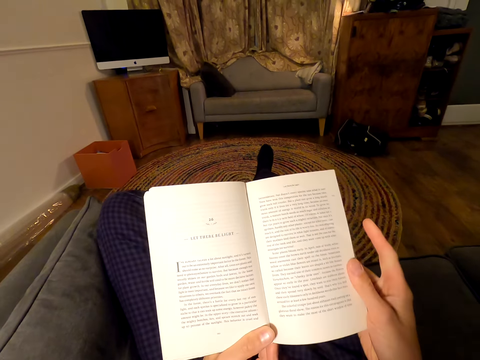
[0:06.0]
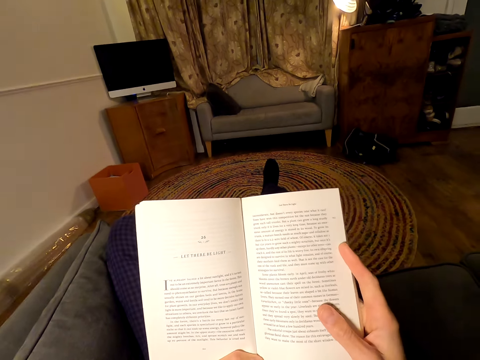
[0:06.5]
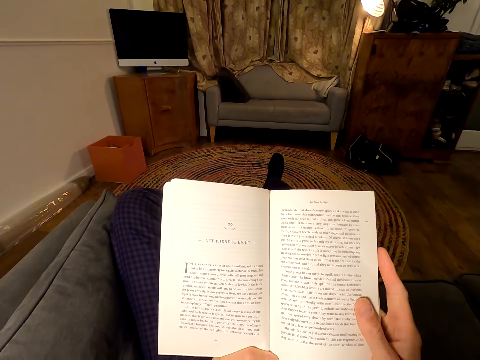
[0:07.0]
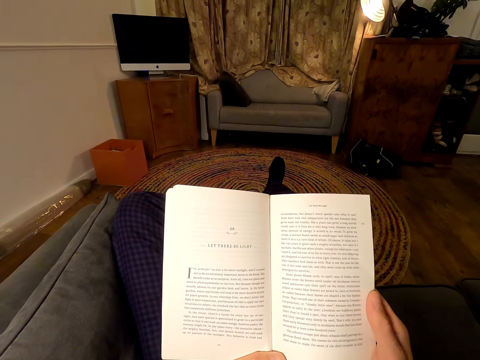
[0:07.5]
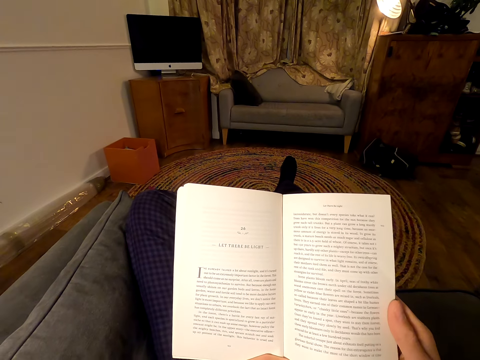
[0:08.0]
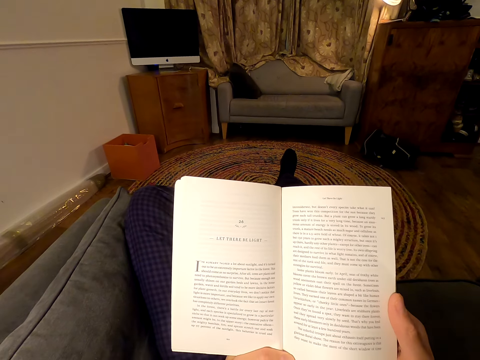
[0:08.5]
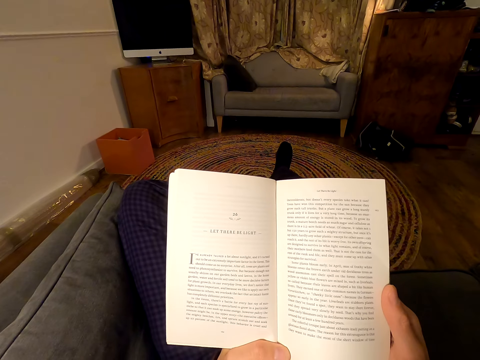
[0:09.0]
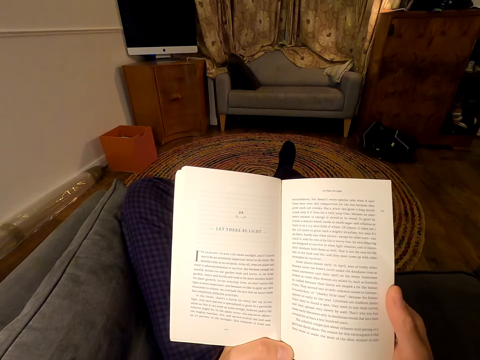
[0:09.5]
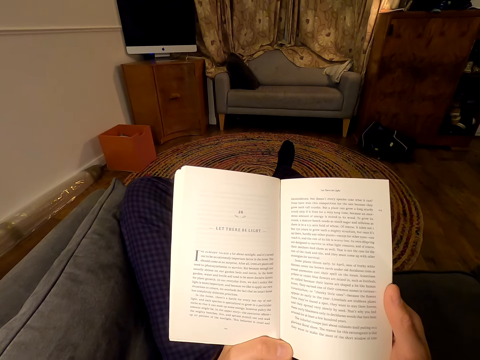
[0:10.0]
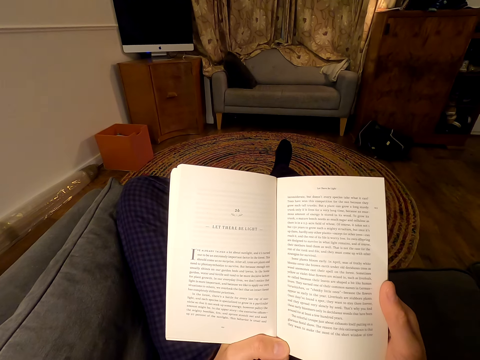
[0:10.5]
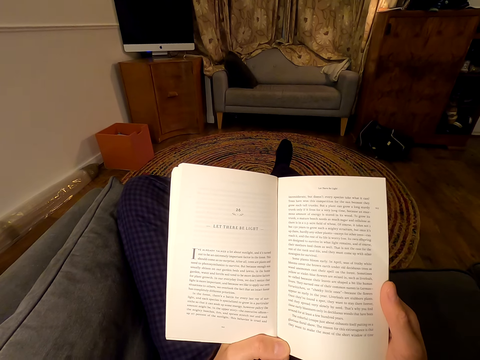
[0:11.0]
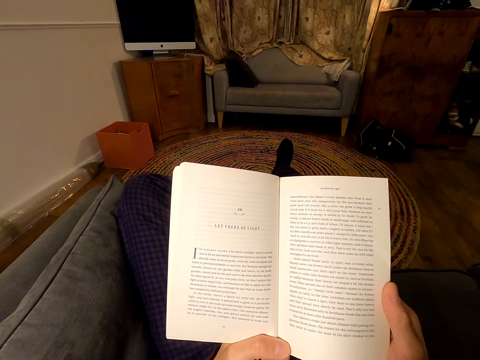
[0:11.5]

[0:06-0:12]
The camera wearer reads a book.

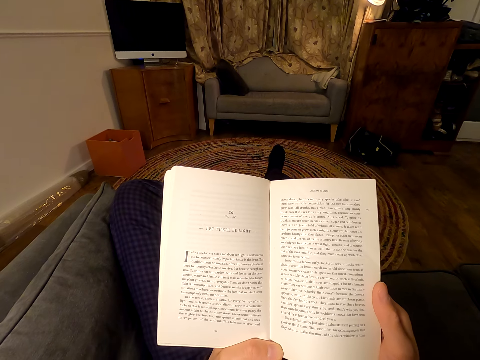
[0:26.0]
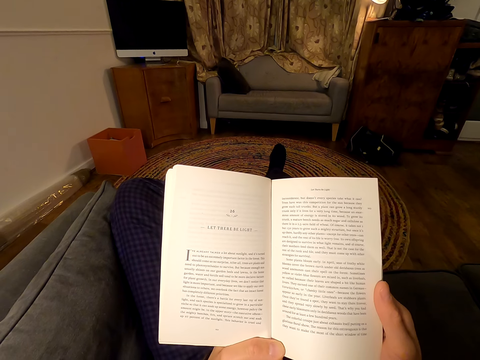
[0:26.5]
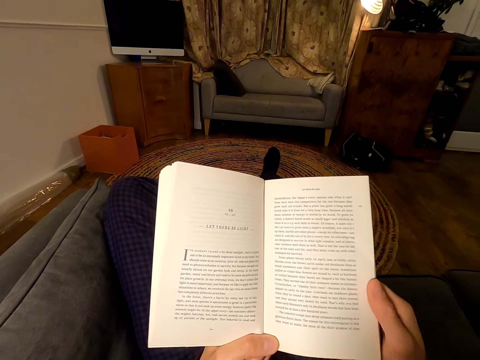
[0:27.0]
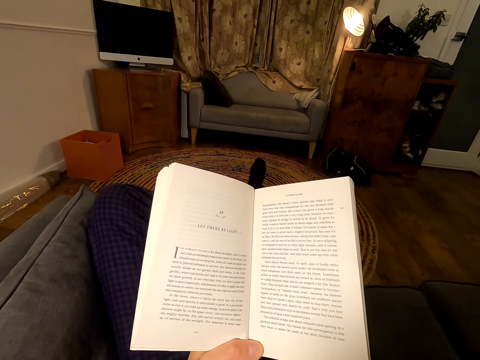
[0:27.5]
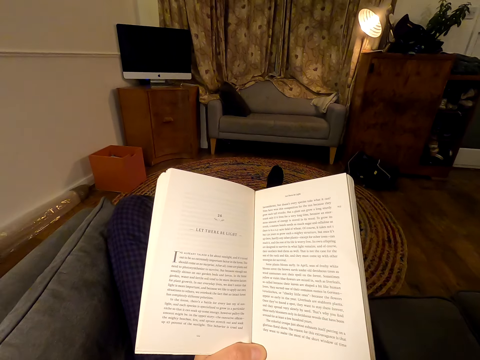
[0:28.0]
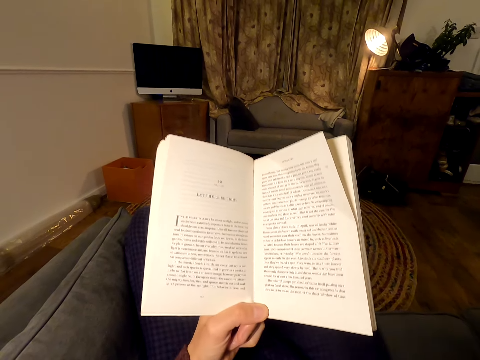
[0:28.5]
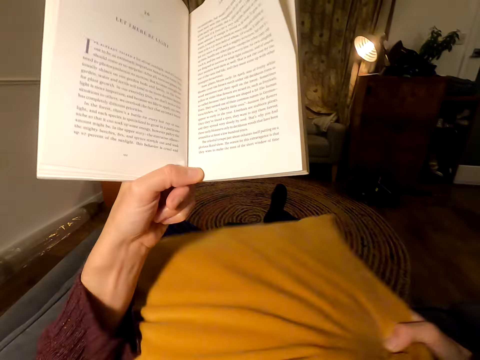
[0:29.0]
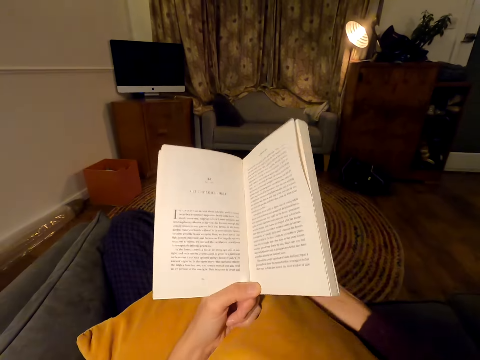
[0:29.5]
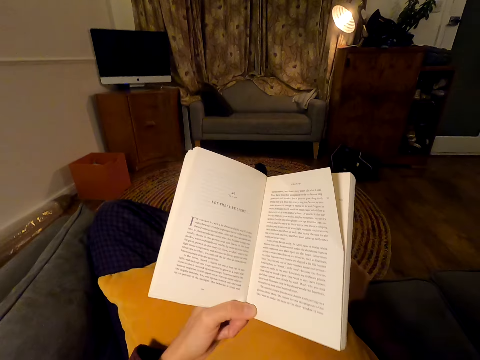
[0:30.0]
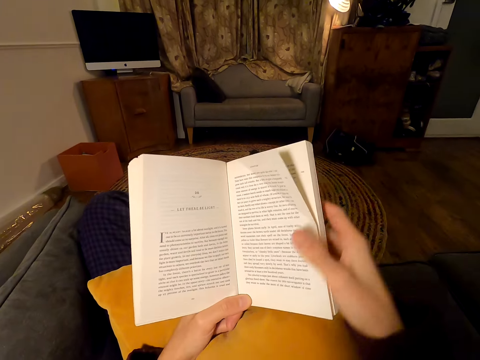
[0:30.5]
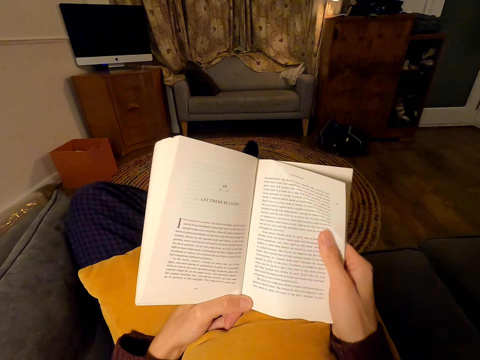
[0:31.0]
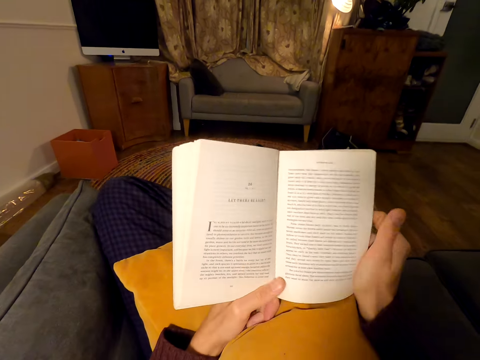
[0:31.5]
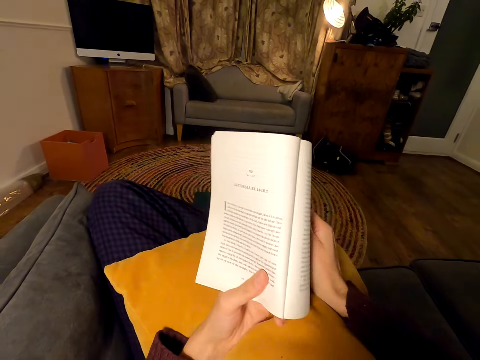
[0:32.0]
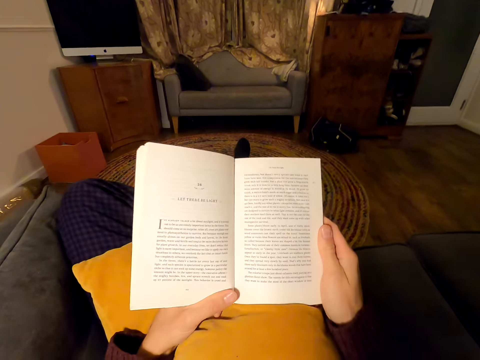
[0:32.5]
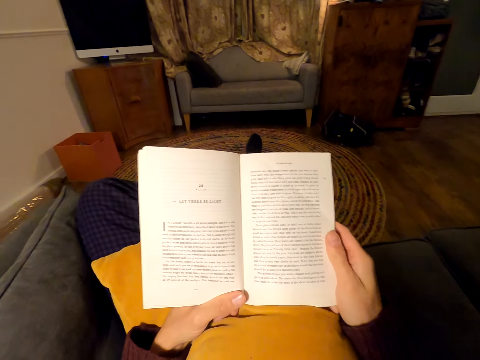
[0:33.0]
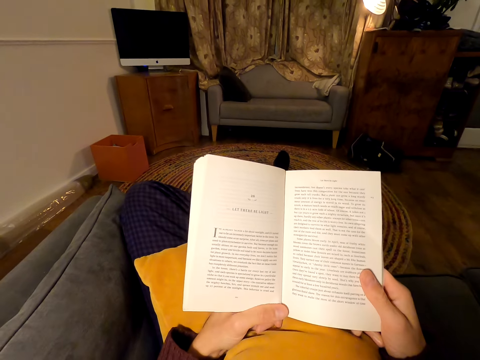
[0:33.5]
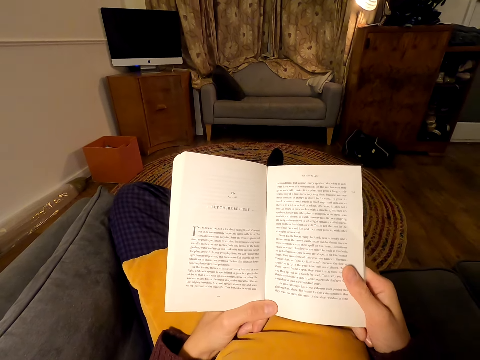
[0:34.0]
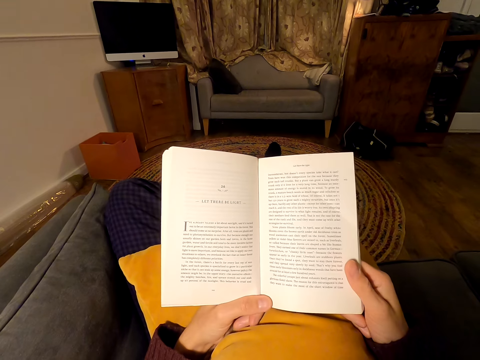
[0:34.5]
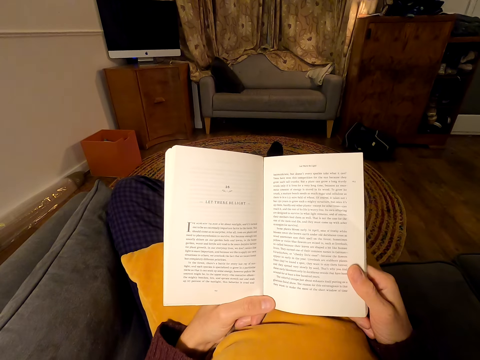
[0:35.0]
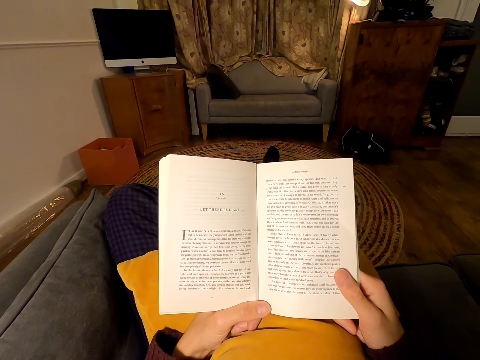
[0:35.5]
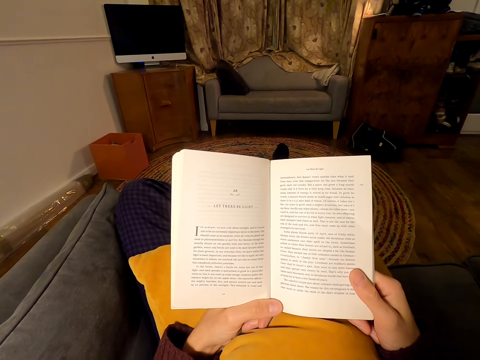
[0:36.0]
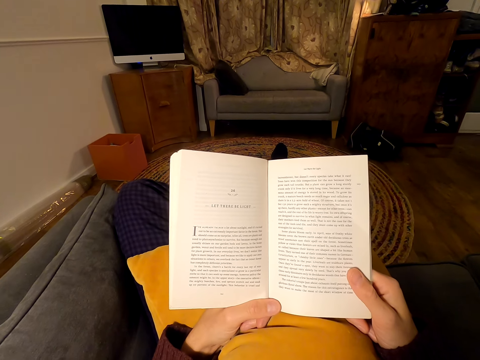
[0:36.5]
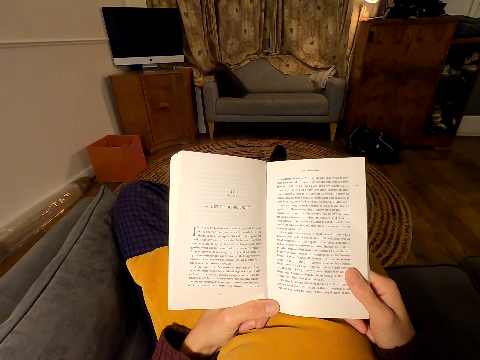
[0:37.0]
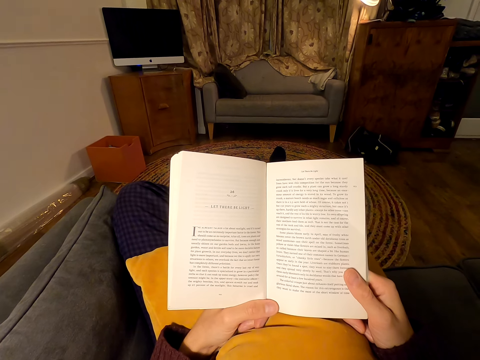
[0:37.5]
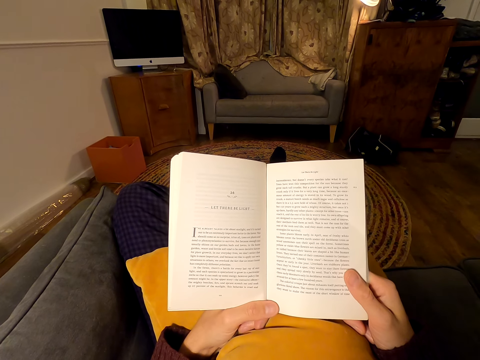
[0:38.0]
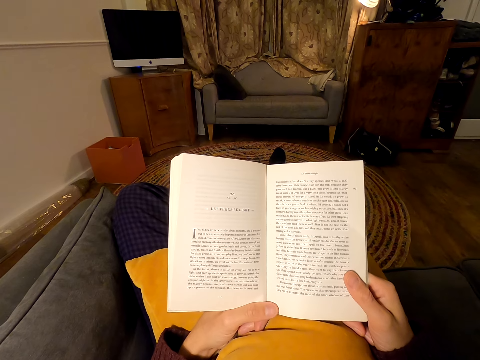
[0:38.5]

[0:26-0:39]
The camera wearer removes the right hand from the book. He holds the book with the right hand. He places a pillowcase on his lap. He reads the book. He aligns the book. He reads the book.

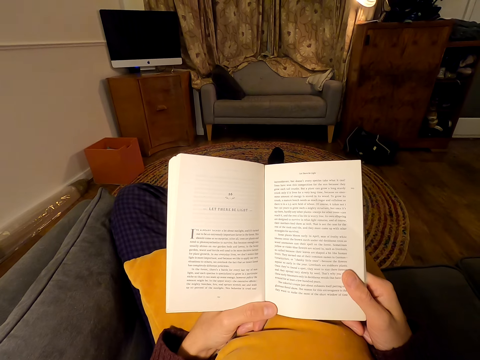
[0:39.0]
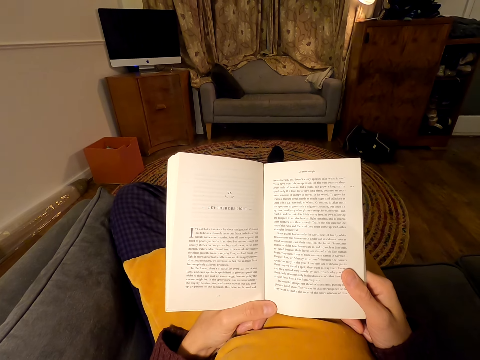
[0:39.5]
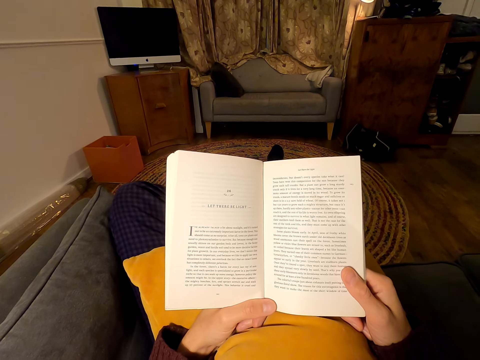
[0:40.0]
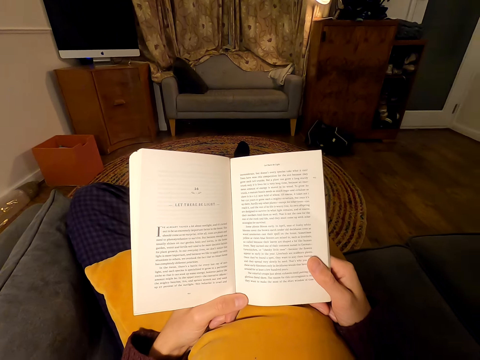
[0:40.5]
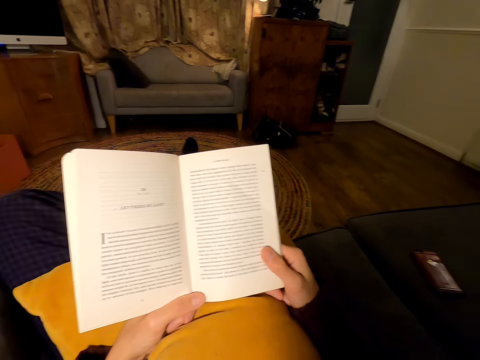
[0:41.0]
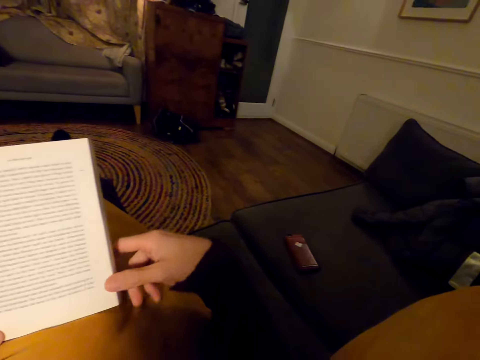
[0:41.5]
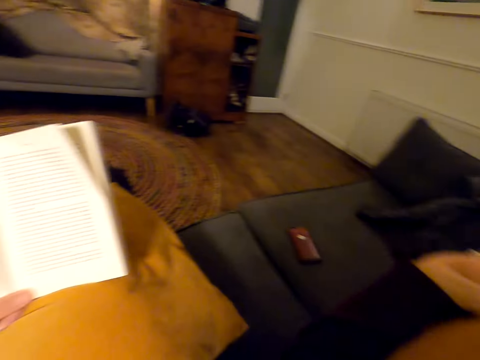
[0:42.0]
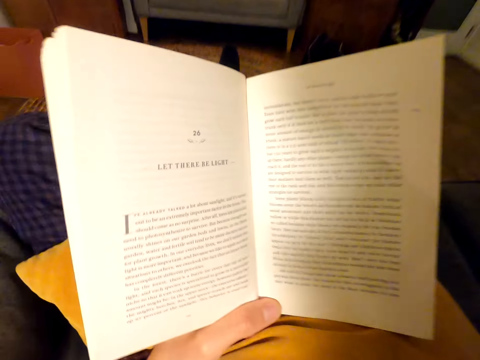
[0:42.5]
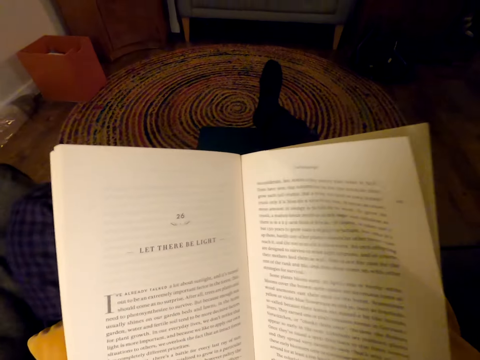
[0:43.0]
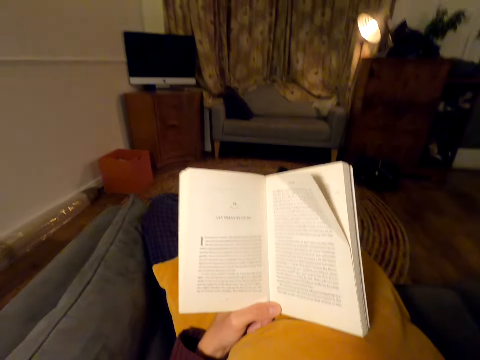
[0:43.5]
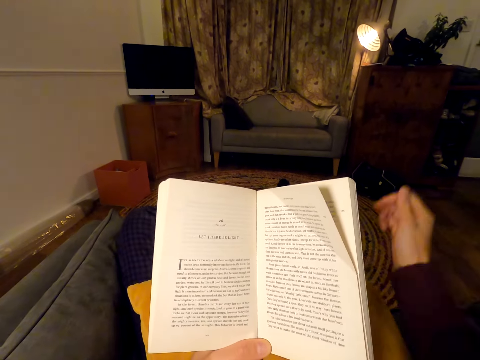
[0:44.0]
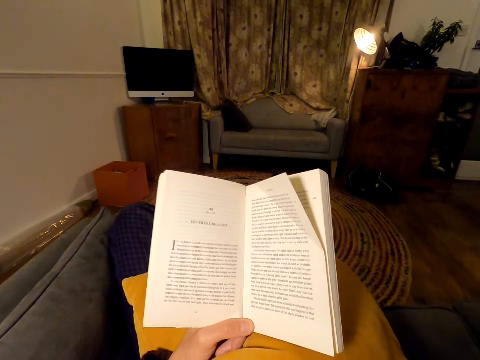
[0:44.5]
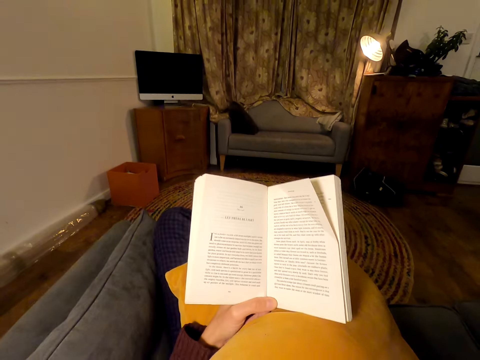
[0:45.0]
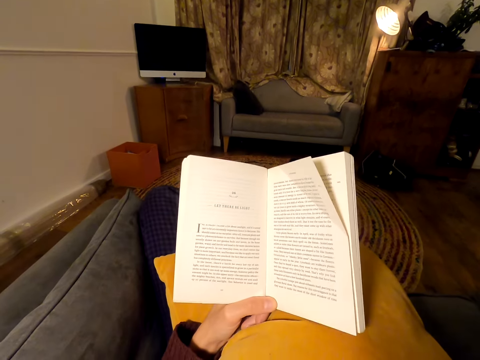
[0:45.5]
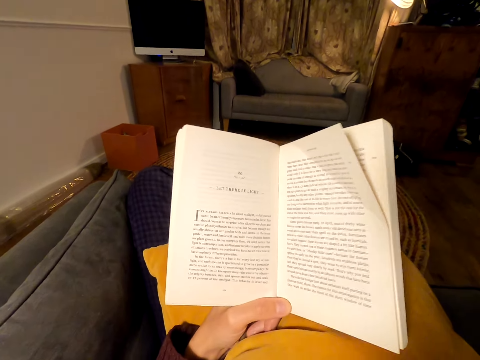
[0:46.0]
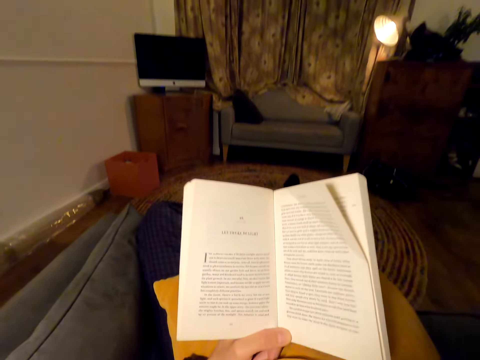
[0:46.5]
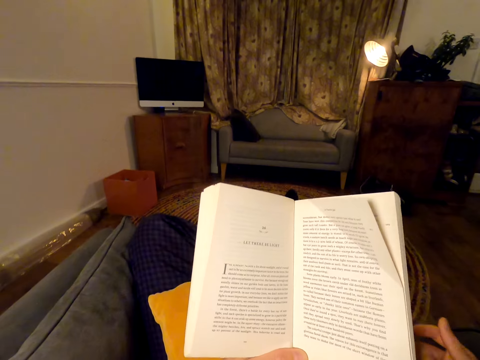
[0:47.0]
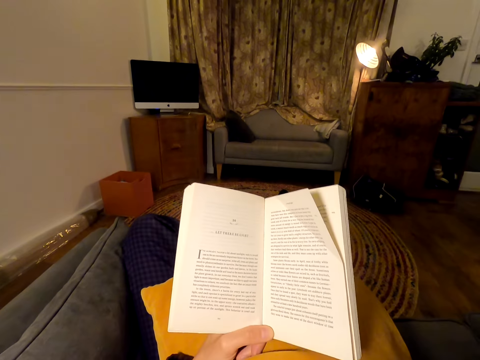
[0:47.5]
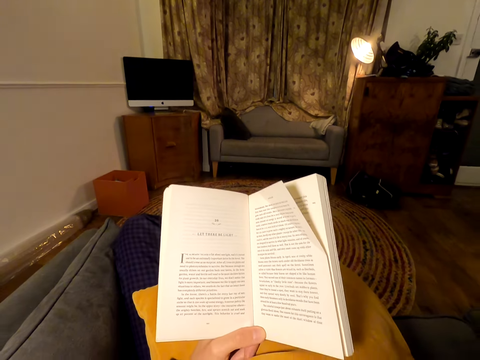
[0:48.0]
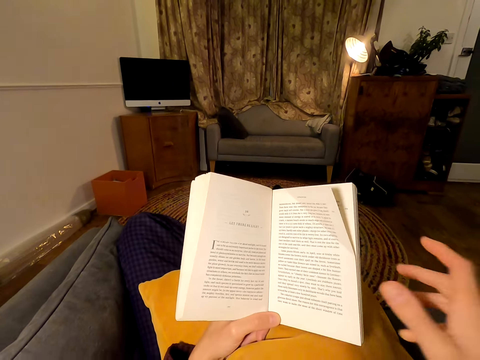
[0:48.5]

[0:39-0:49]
The camera wearer lifts his right hand. He puts down his hand. He moves on the seat.
